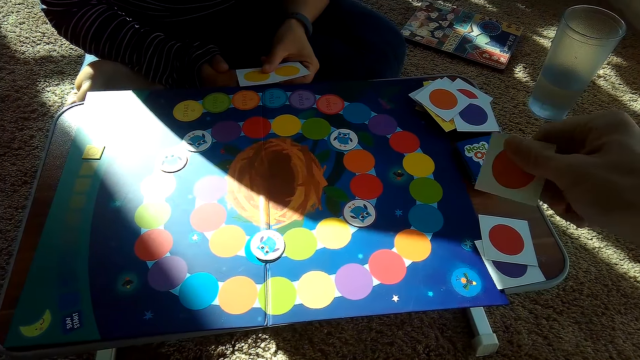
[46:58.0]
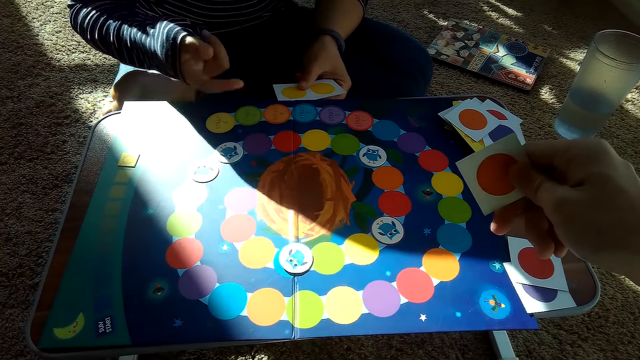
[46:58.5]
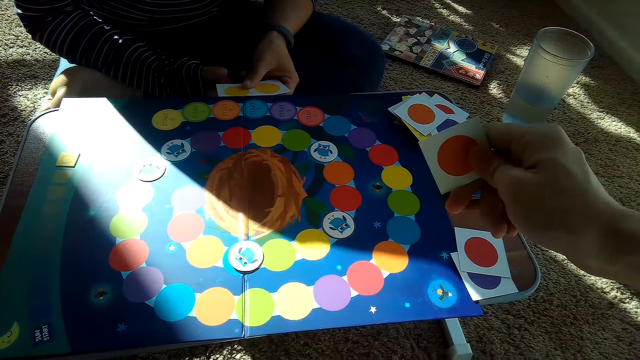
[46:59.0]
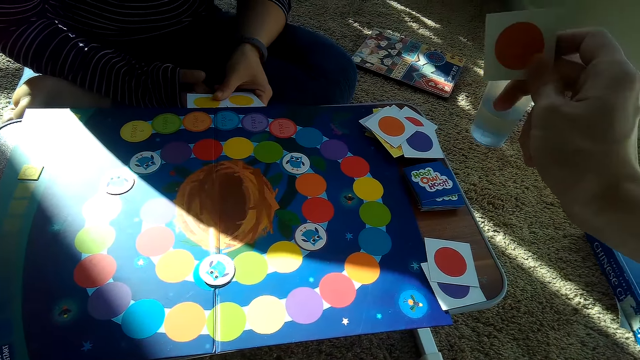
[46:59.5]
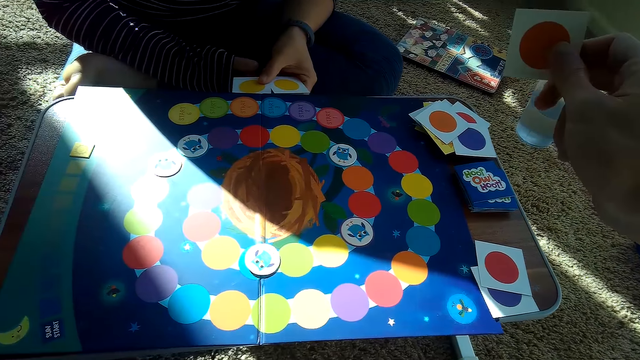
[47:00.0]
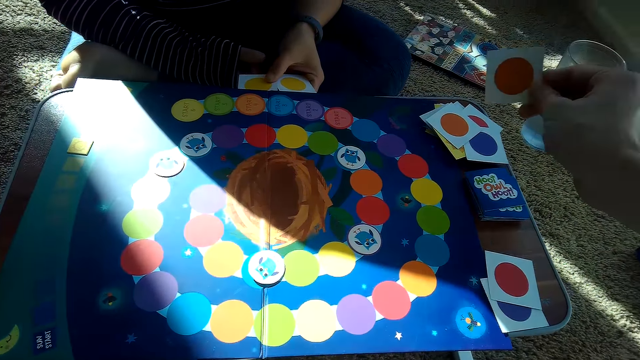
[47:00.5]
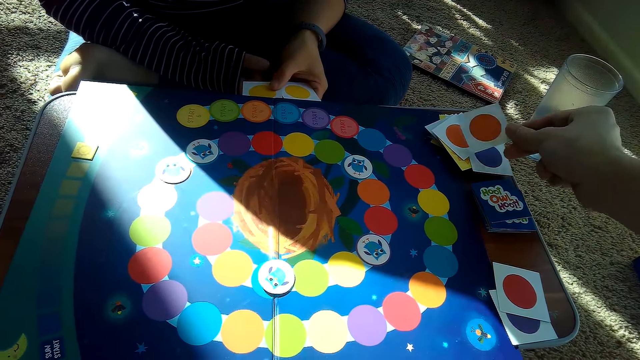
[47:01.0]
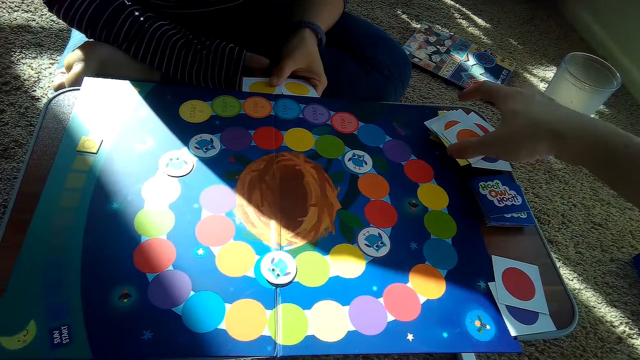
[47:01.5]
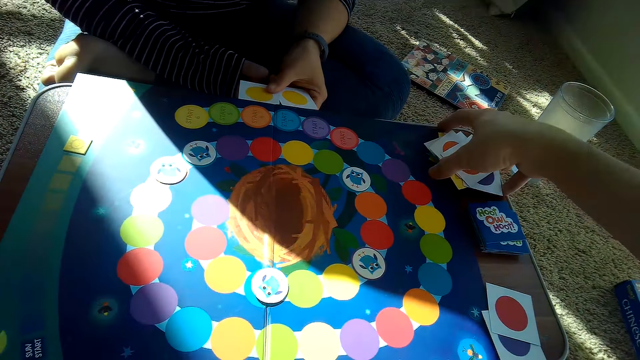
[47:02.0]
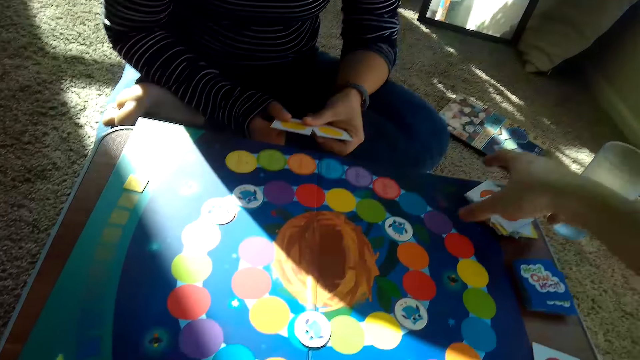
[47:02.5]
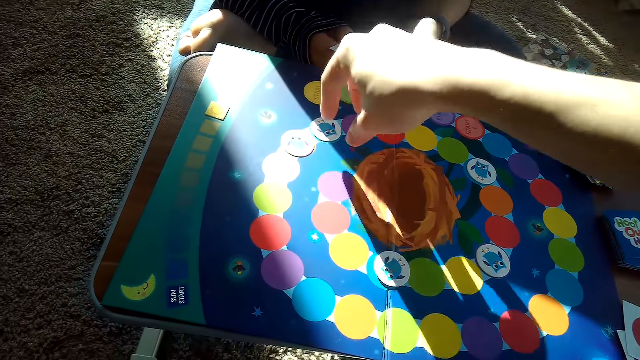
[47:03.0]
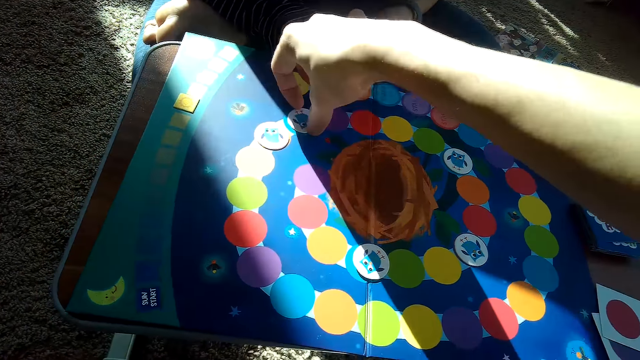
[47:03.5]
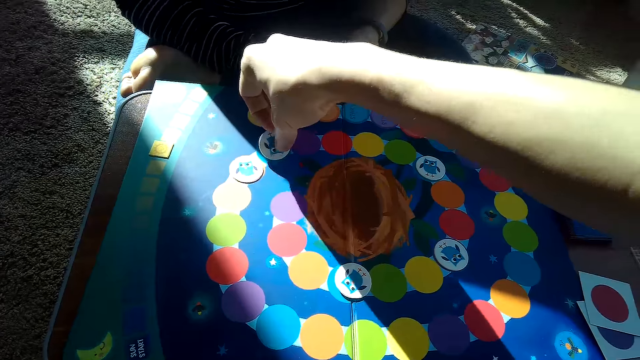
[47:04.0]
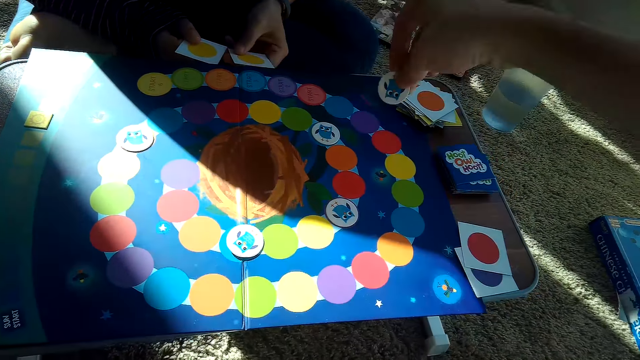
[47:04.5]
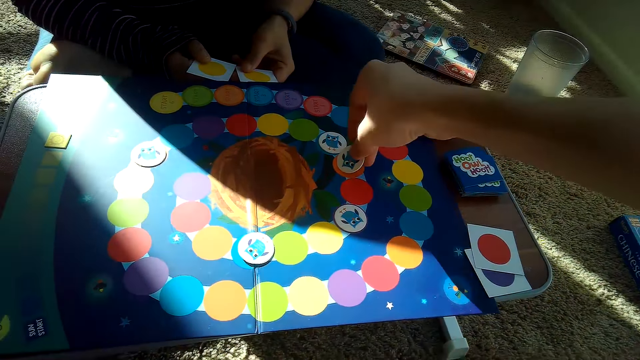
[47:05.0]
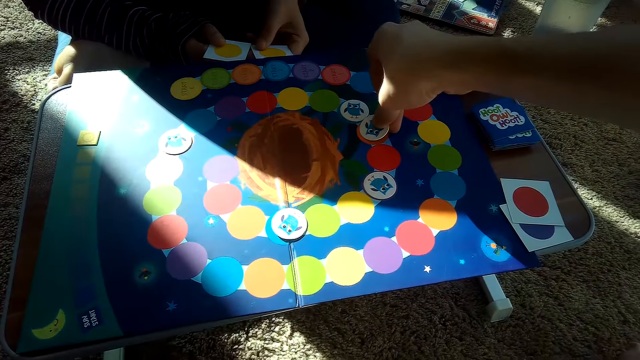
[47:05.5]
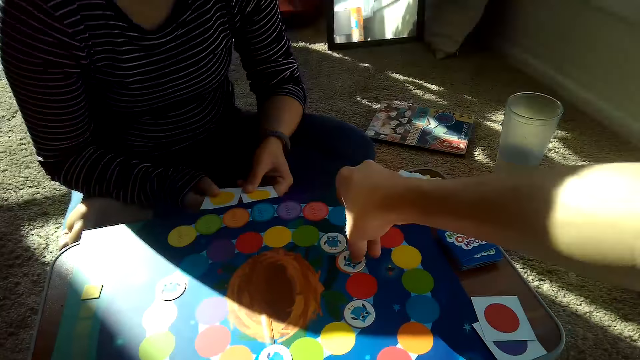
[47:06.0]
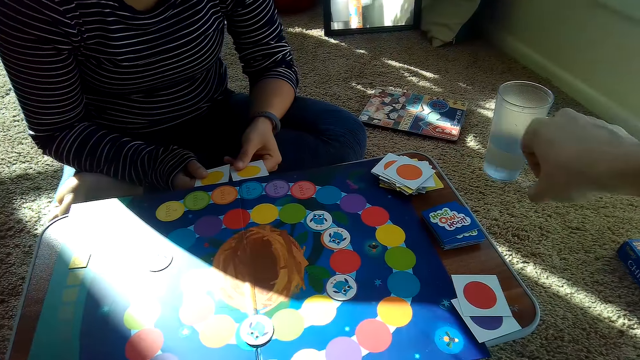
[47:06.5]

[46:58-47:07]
The camera wearer picks a card from his stack of cards on the table with his right hand. He places the card on the partner's stack of cards on the table with his right hand. He touches the cards. He moves a chip on the game board with his right hand. He picks a card. He puts down the card.

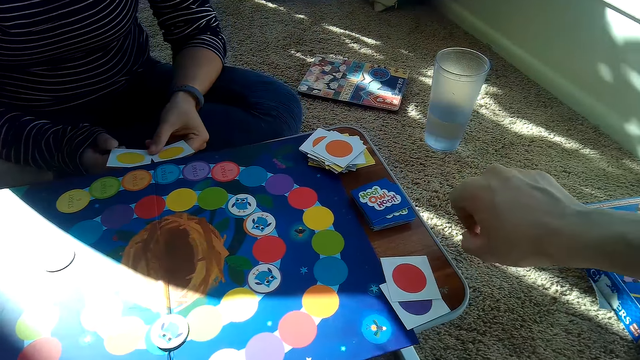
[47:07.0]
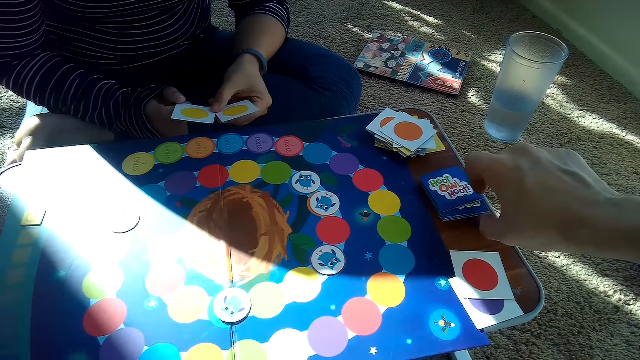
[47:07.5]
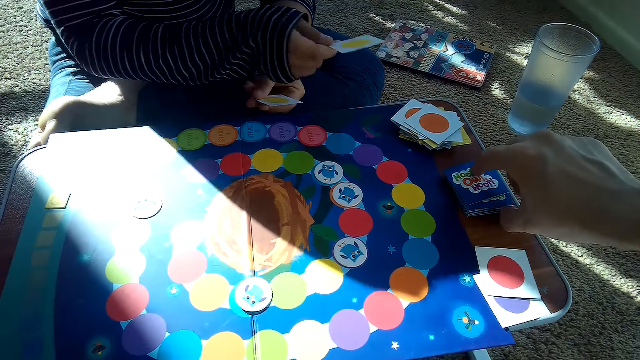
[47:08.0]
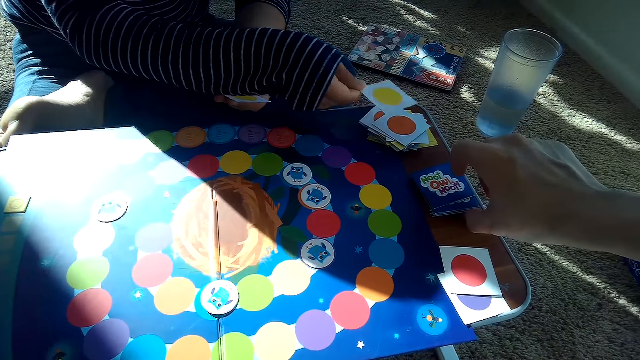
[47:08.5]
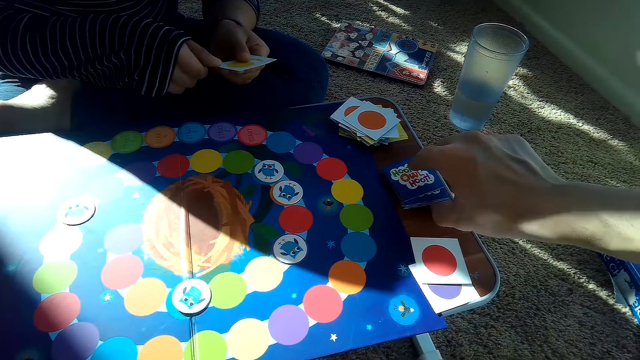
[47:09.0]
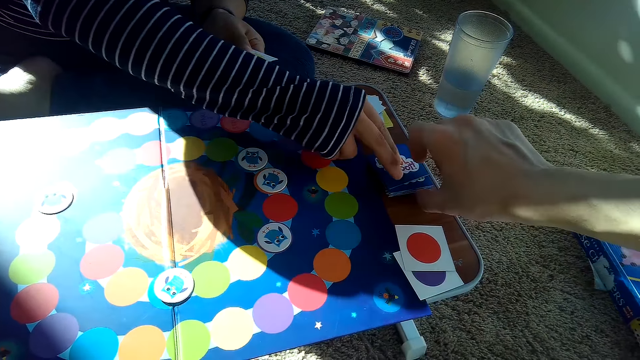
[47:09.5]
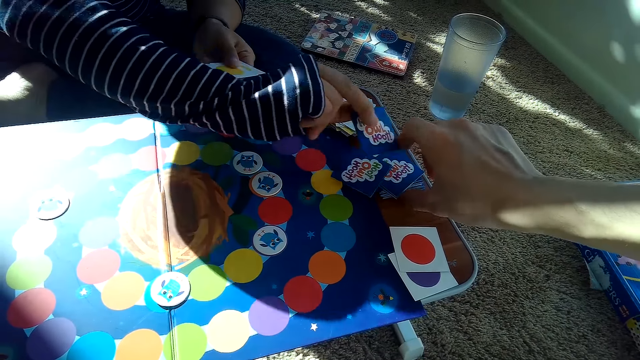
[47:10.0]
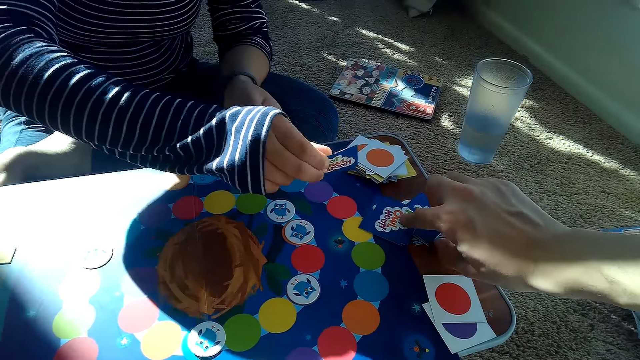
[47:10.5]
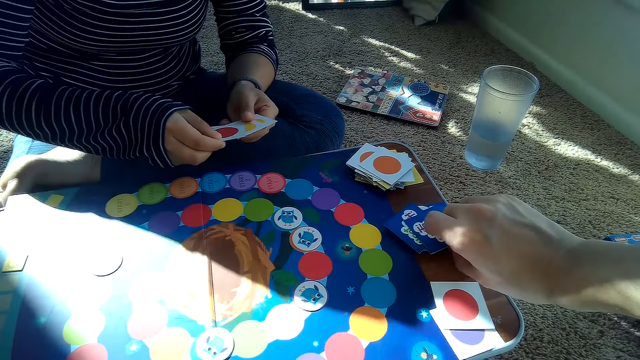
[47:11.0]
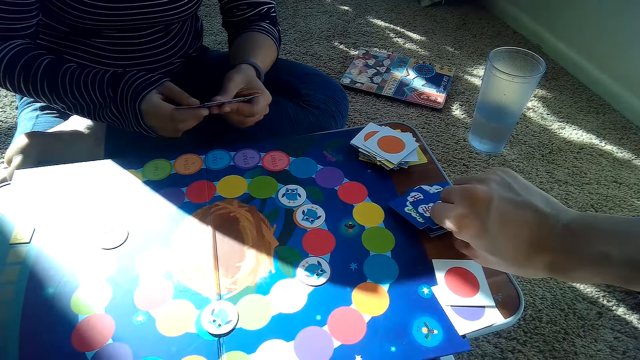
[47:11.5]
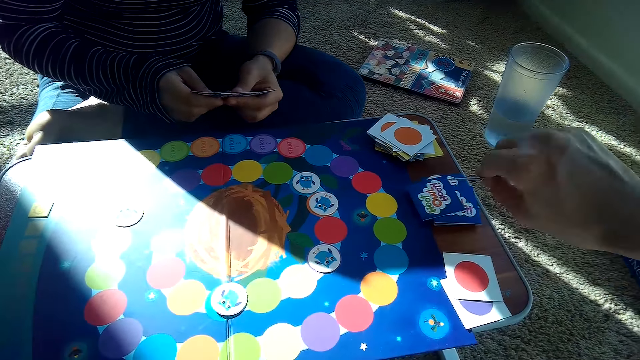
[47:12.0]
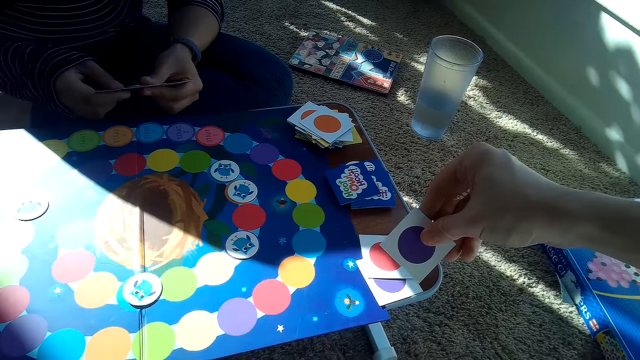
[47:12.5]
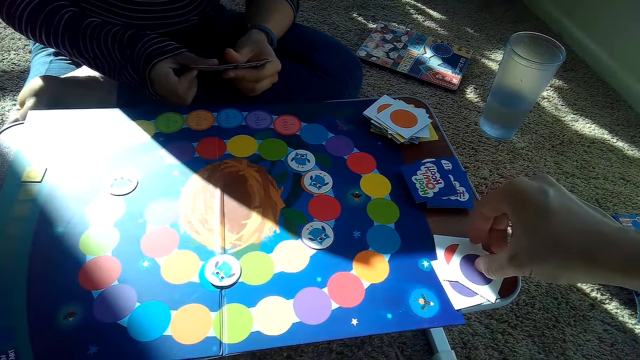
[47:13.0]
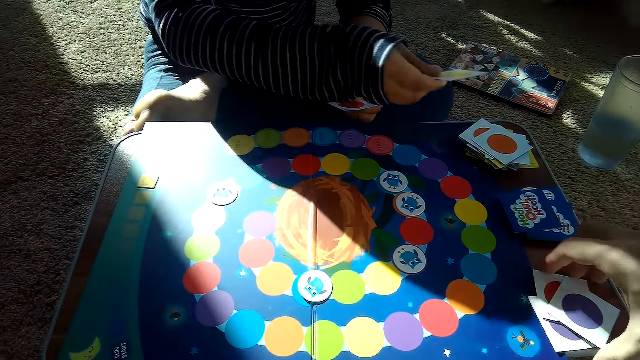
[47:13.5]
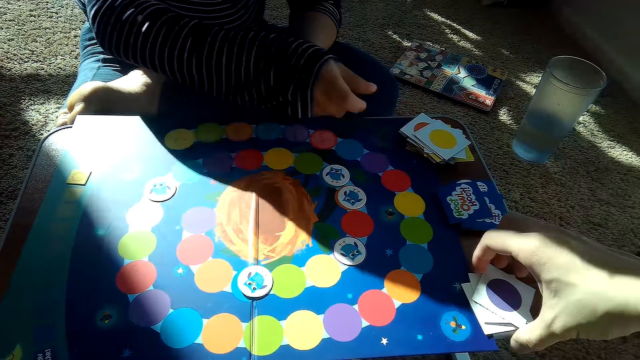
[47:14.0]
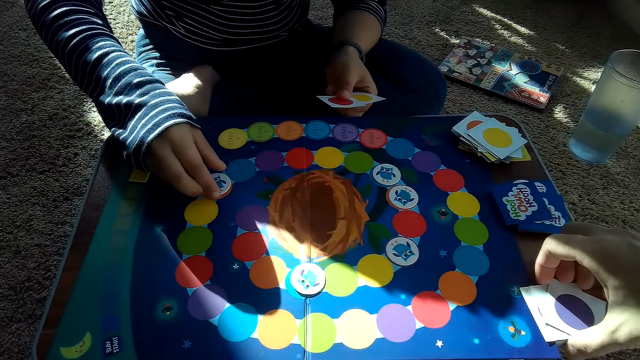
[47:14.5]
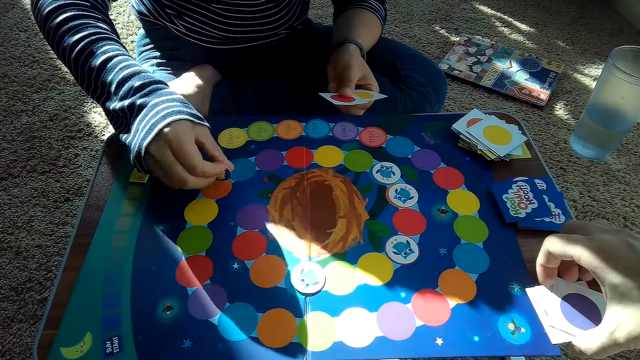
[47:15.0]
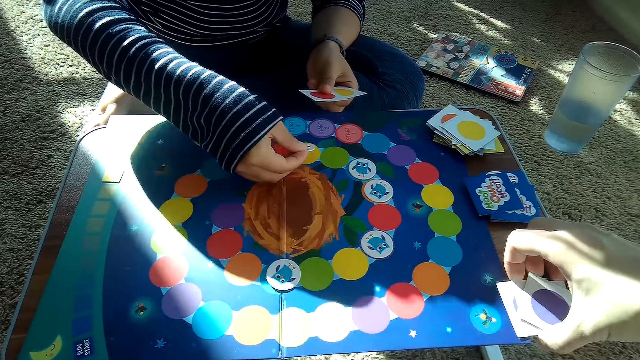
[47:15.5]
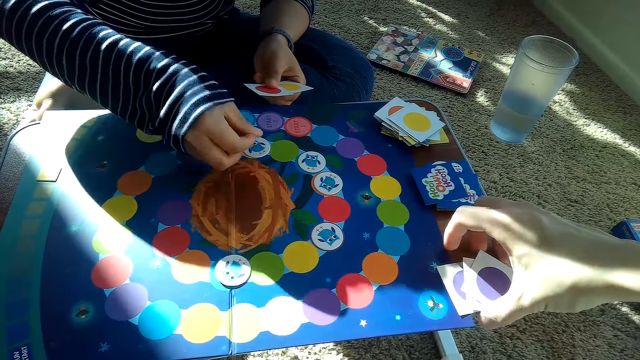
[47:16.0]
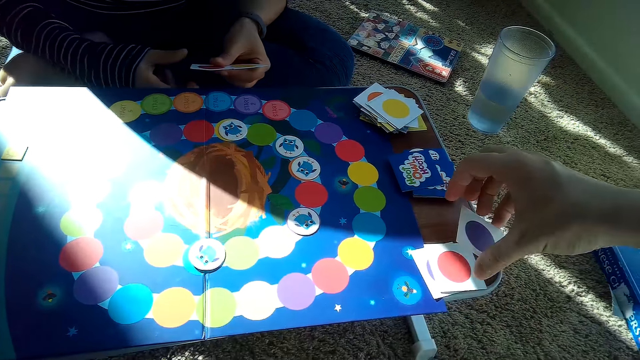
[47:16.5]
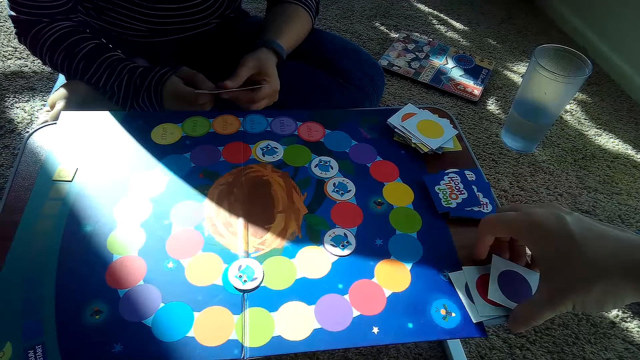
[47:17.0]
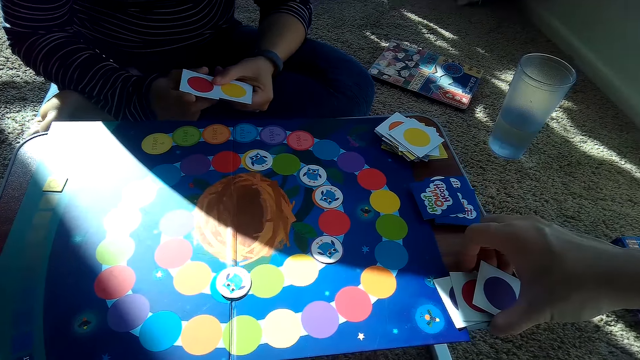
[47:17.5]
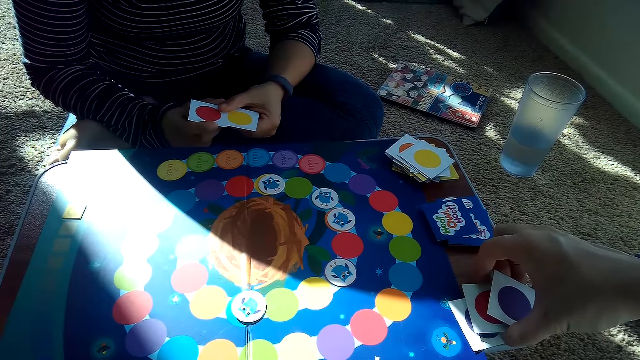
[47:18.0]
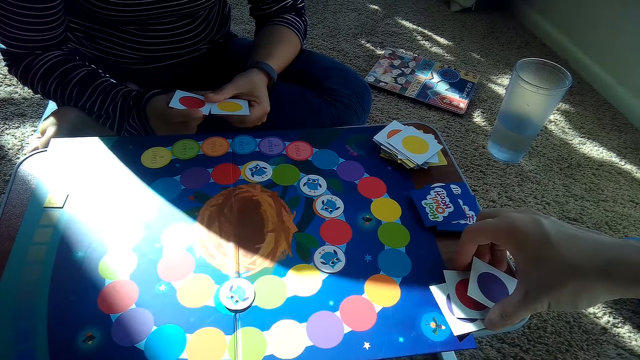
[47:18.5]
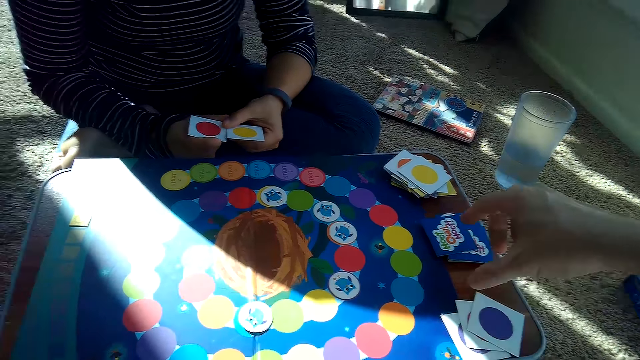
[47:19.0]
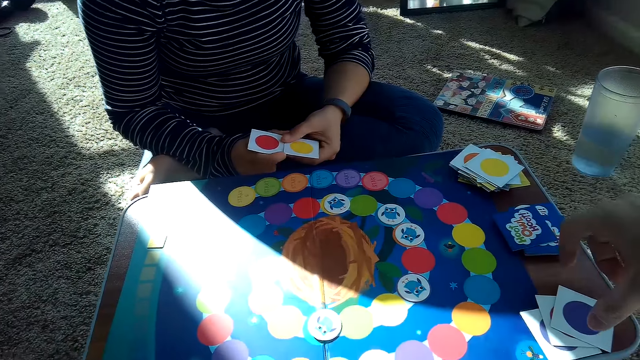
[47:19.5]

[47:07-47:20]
The camera wearer picks a card from the stack of cards on the table with his right hand. He touches the cards. The partner picks a card from the stack of cards on the table with her right hand. The camera wearer picks a card from the stack of cards on the table with his right hand. He places the card in his hand on his stack of cards on the table. The partner drops a card on her stack of cards on the table with her right hand and picks a card. The camera wearer places the card on the partner's stack of cards on the table with his right hand. The partner puts down the card. The camera wearer arranges the cards.
